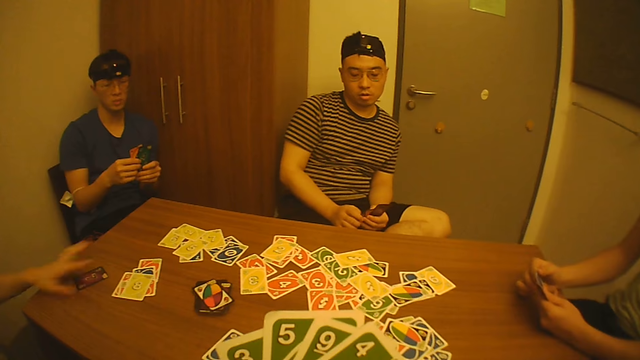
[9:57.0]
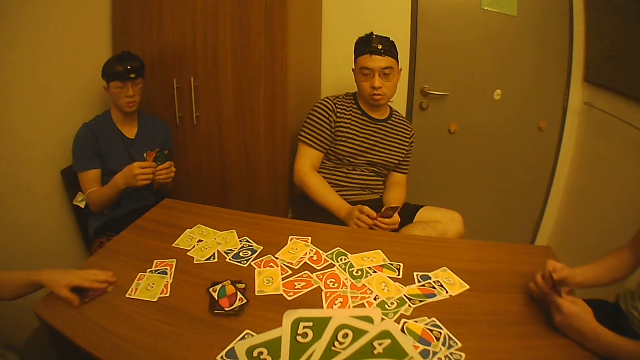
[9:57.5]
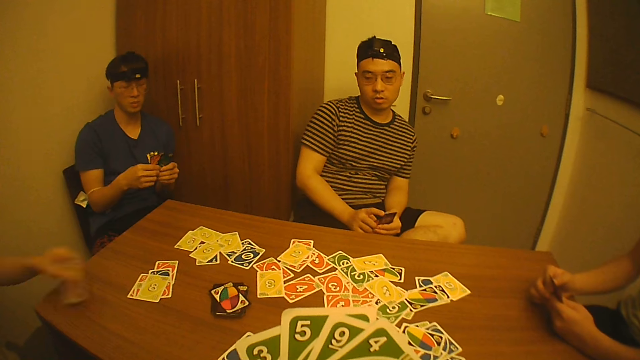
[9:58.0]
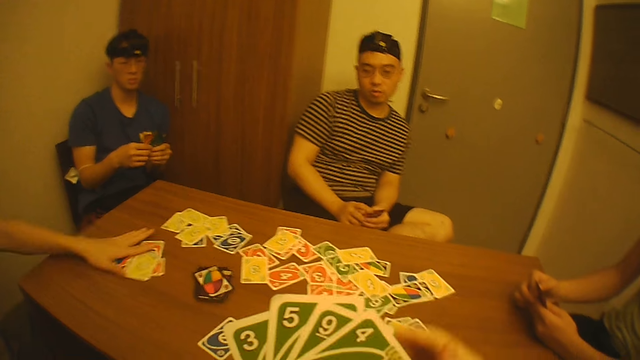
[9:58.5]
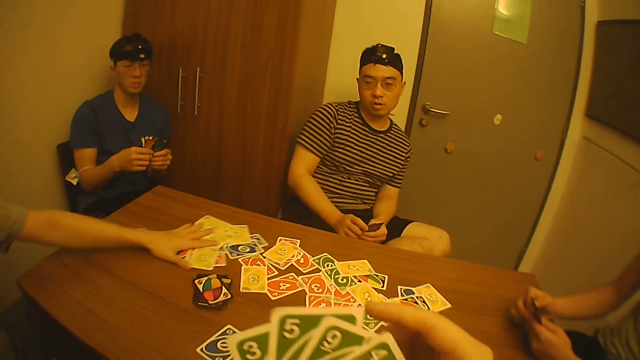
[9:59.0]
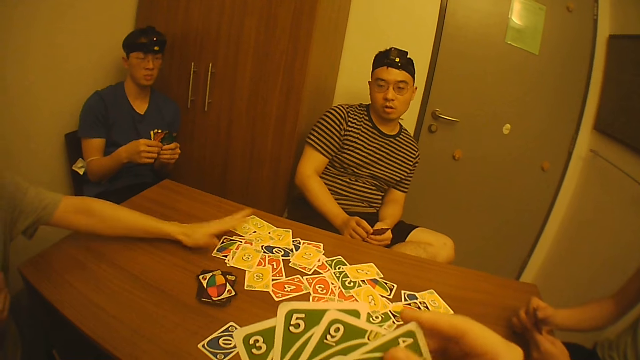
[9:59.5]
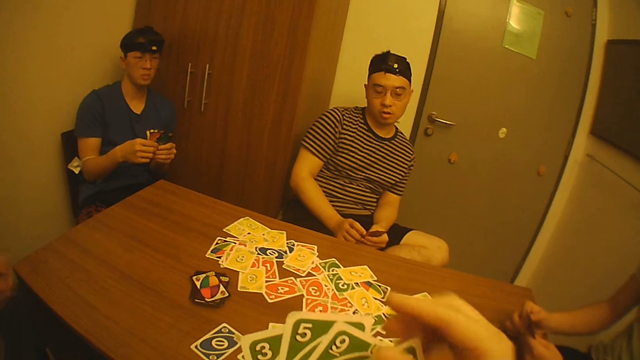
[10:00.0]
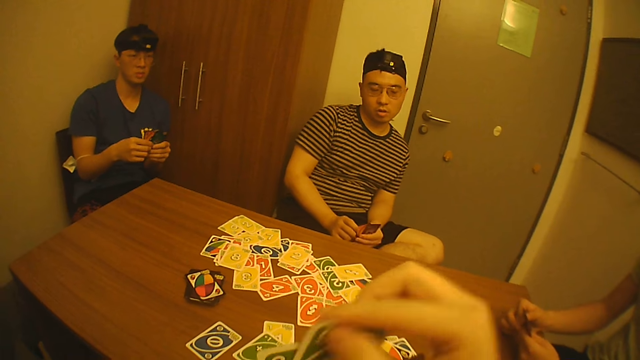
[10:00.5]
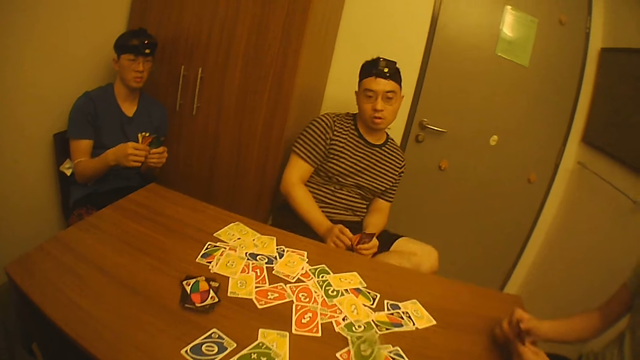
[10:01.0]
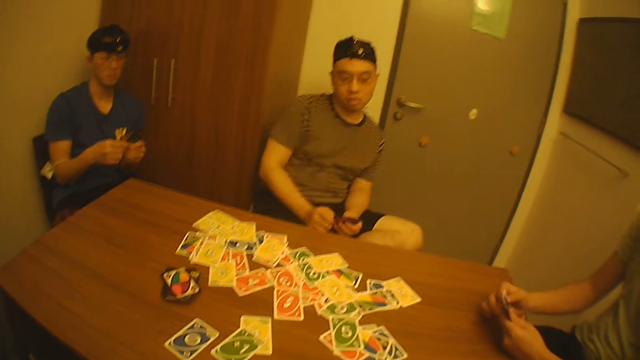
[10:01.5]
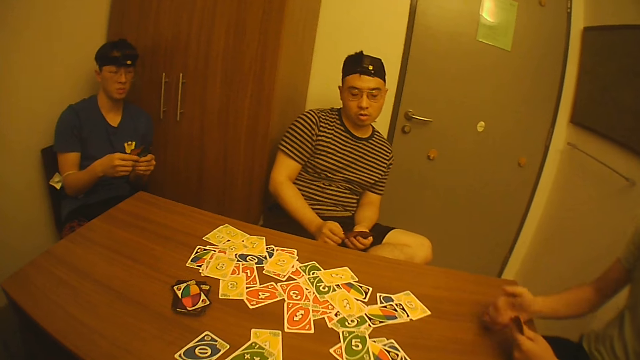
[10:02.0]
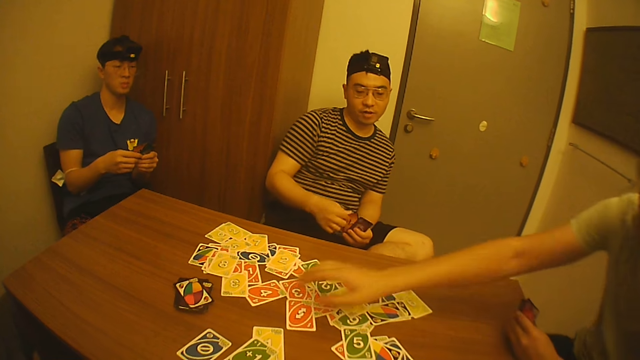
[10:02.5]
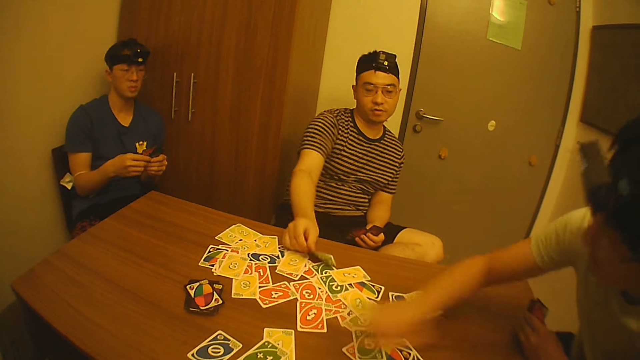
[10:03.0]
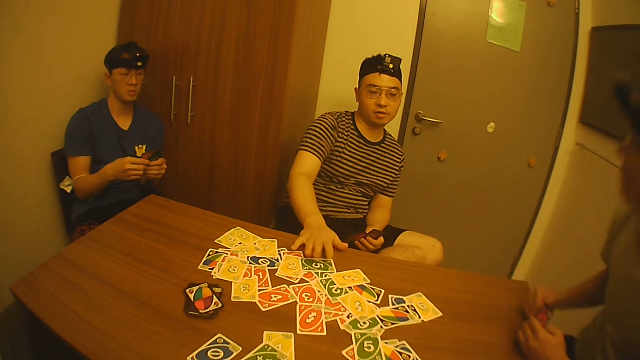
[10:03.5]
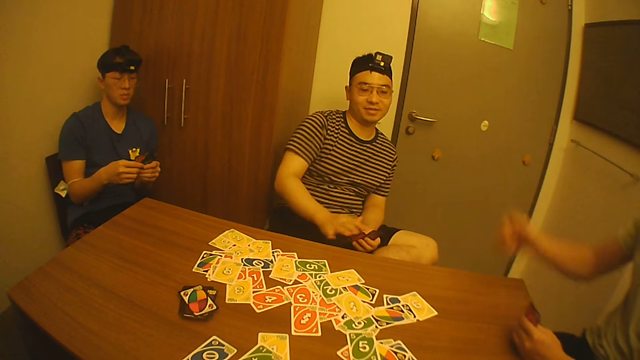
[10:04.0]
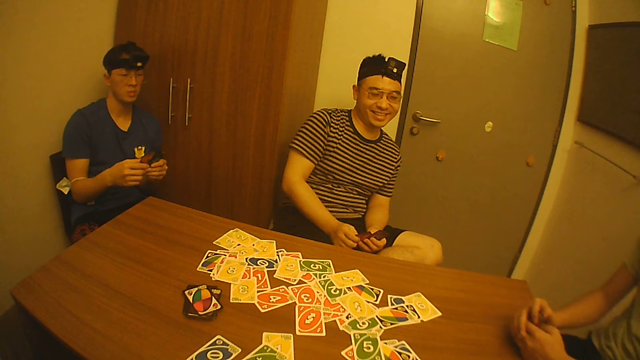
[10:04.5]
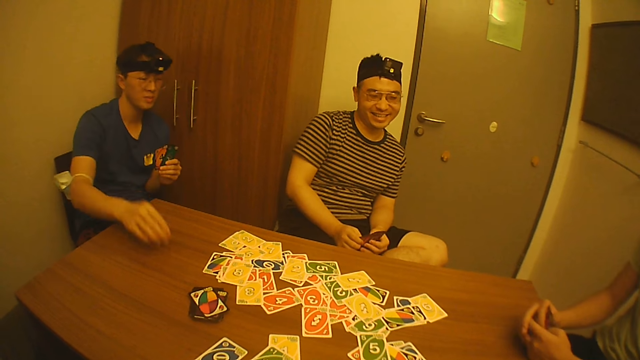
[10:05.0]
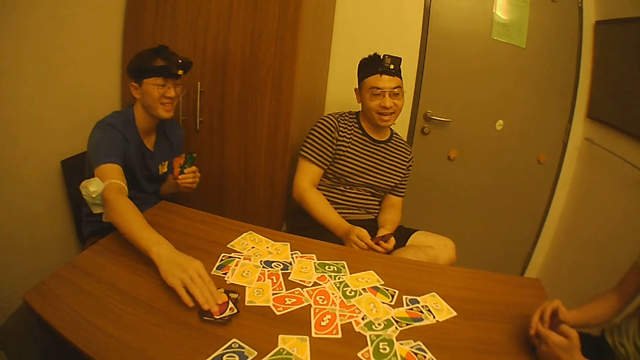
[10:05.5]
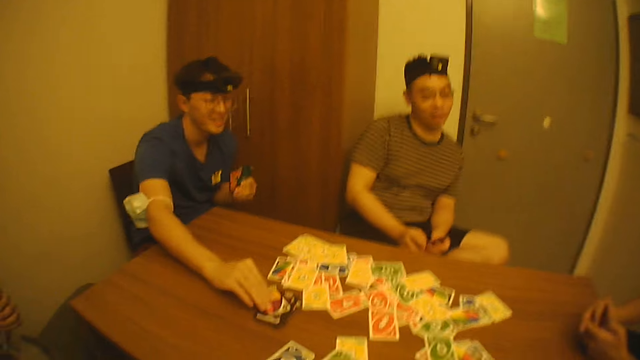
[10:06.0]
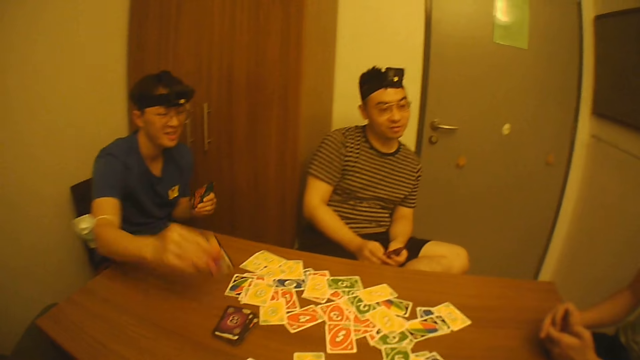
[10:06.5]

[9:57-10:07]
A man picks a card from the table with his left hand, drops the card on the table with his left hand, and moves some cards on the table with his left hand. The camera wearer touches the card in his left hand with his right hand. He picks the card from his left hand with his right hand and drops the card on the table with his right hand. Another man picks the card from his left hand with his right hand, drops the card on the table with his right hand, and touches the cards in his left hand with his right hand. A third man touches the cards in his left hand with his right hand. A fourth man picks a card from the table with his right hand.

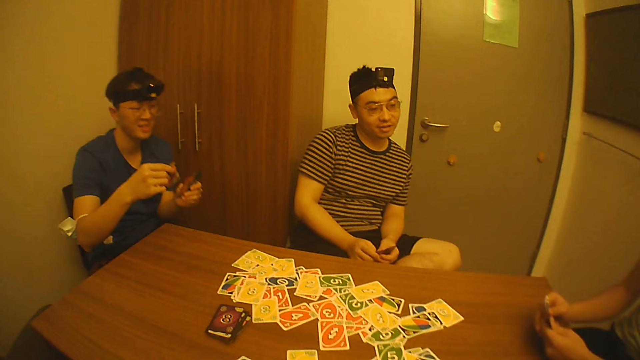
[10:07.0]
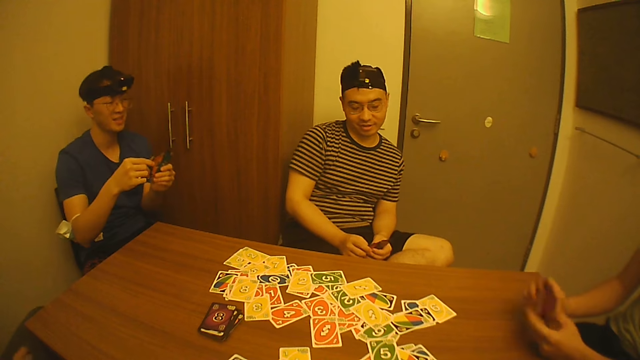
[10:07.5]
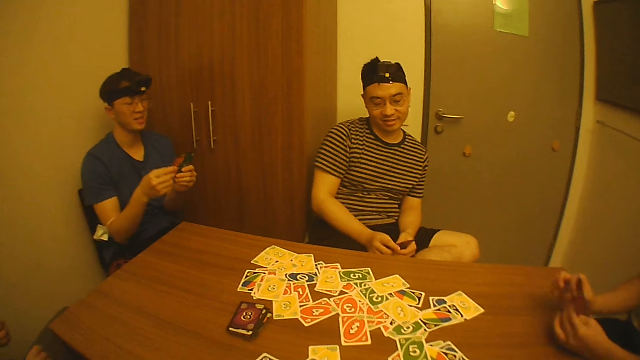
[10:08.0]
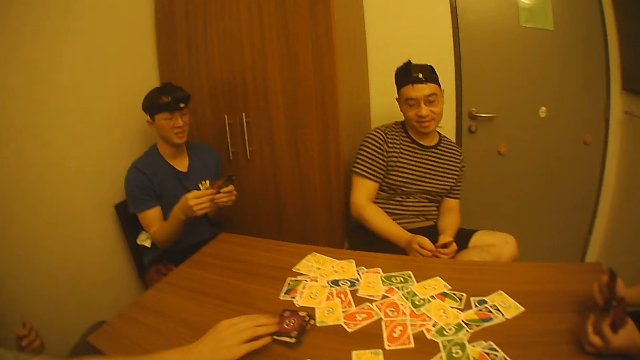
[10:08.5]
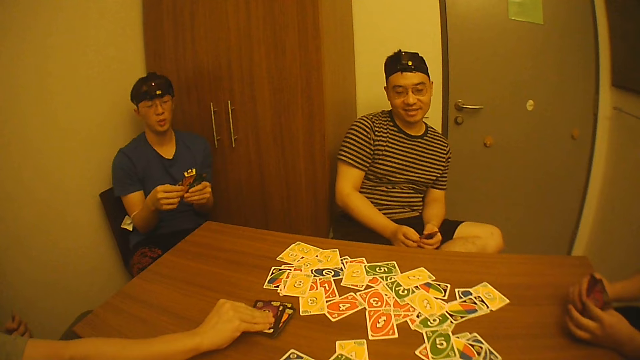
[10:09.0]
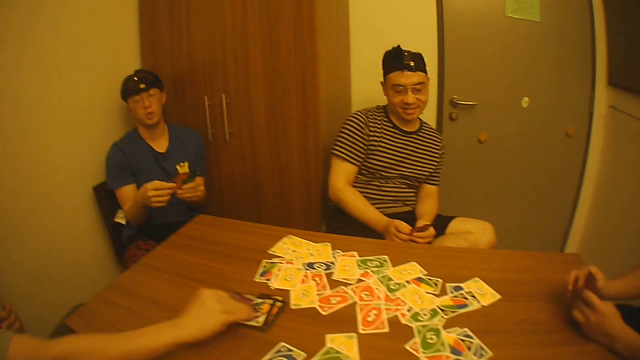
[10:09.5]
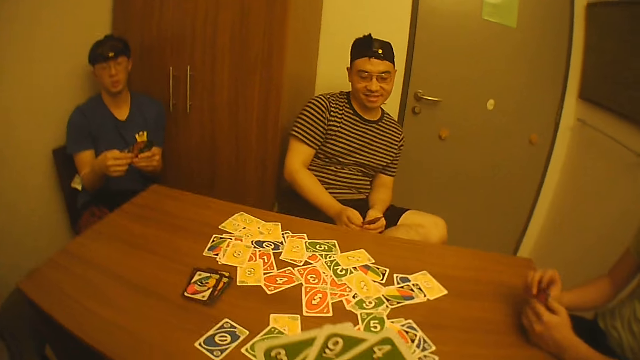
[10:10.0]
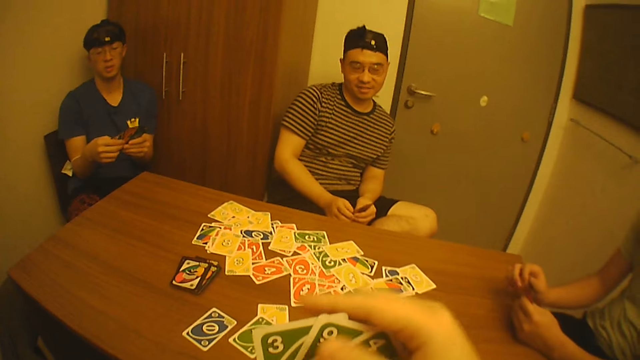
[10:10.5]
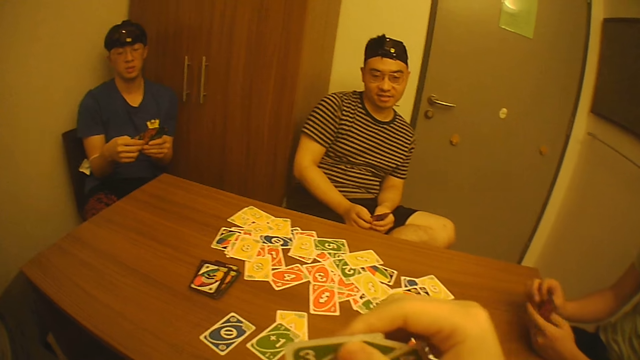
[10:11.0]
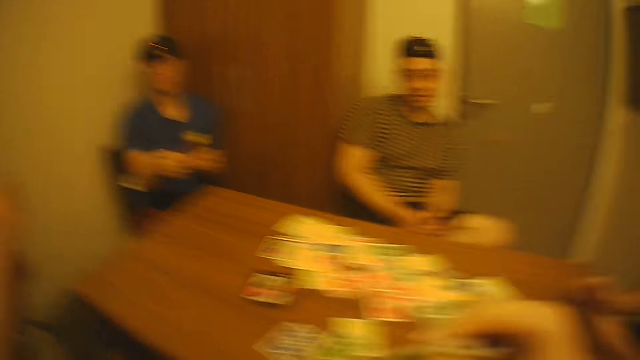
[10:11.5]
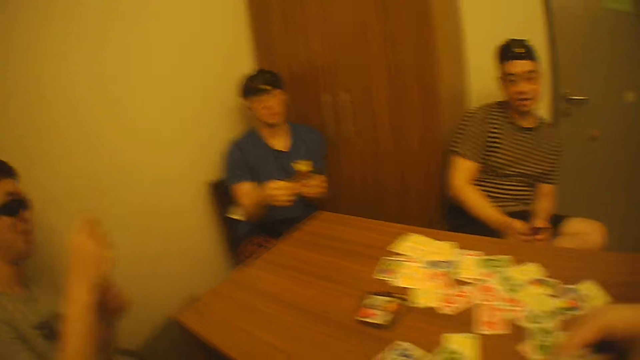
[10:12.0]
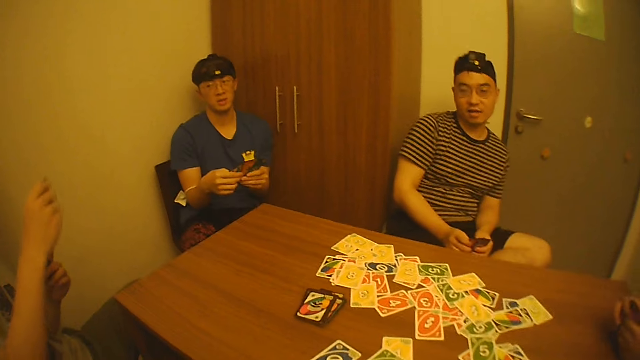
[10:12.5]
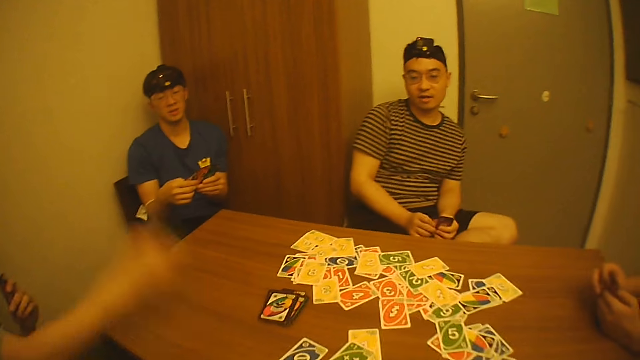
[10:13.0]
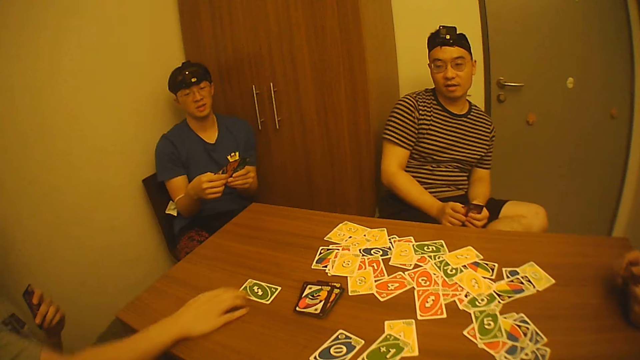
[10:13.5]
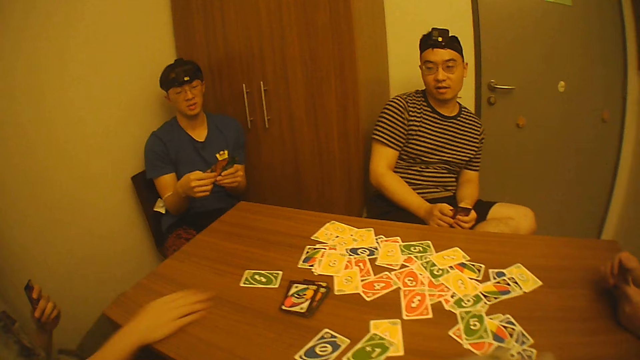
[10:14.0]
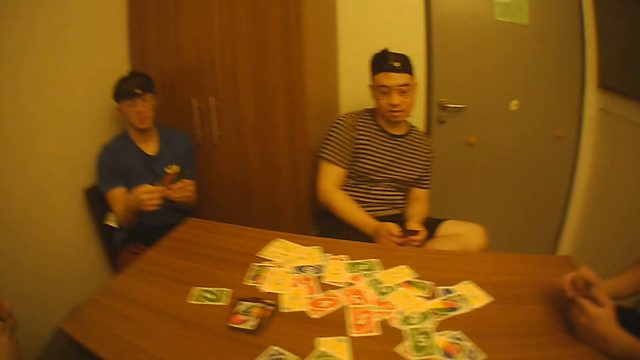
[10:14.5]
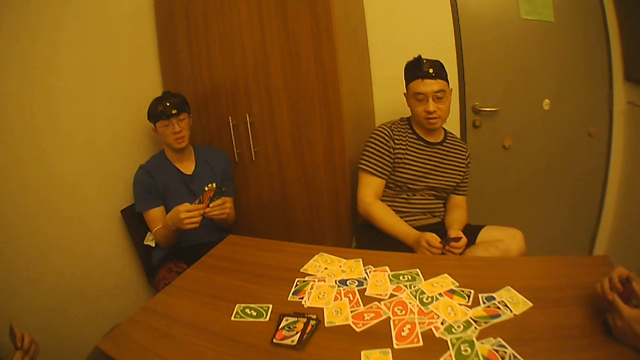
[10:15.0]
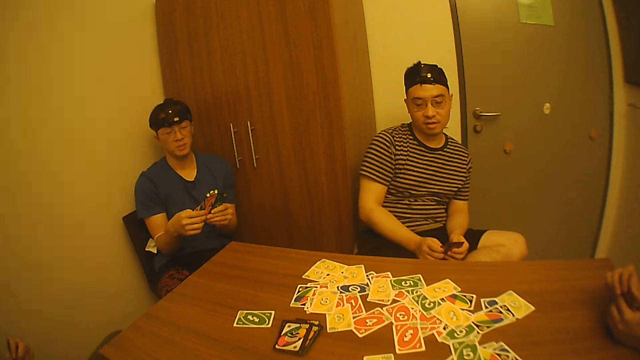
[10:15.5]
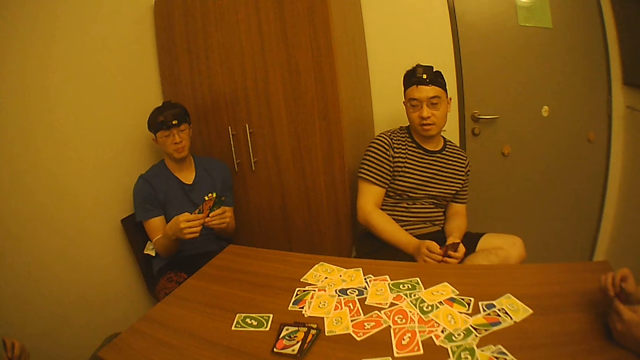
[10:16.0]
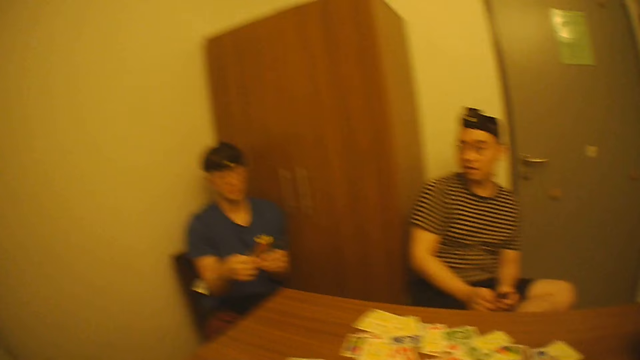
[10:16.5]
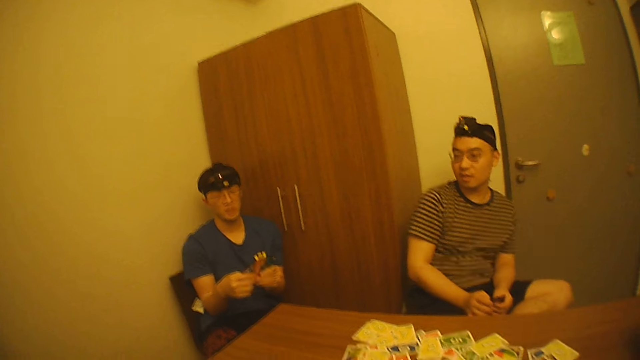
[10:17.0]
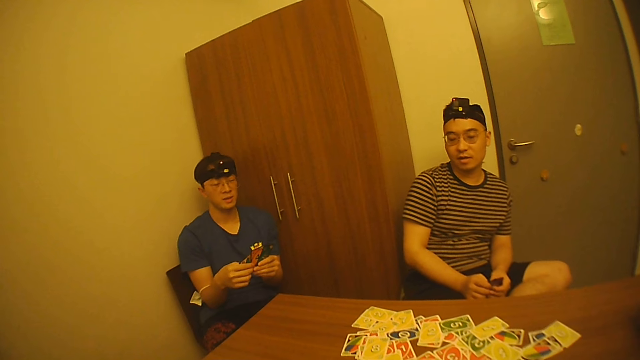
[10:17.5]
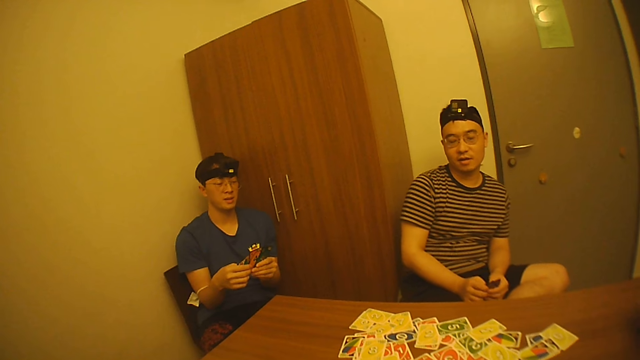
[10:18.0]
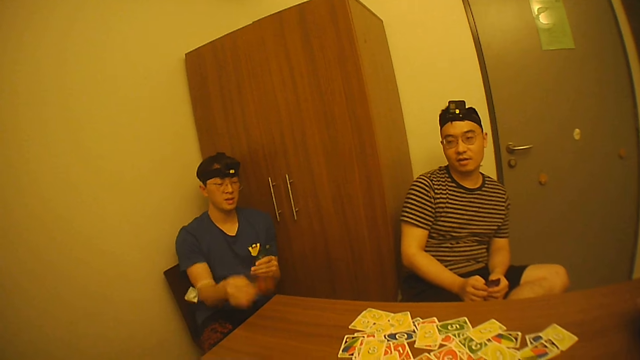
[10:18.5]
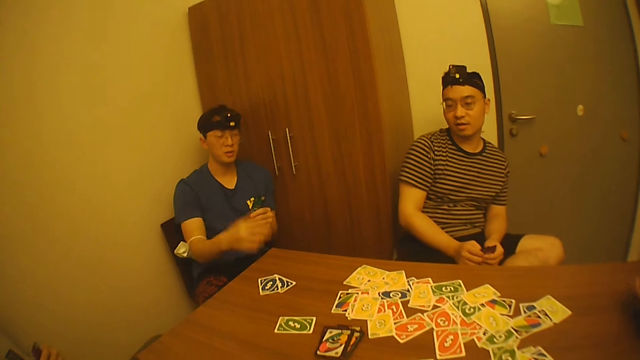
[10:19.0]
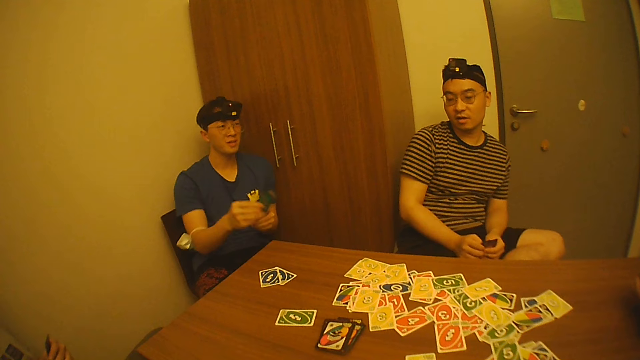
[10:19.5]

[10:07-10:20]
A man holds the cards with his right hand. Another man passes the card to his left hand with his right hand. The first man holds the cards with both hands. A third man holds the cards with his left hand and picks a card from the table with his right hand. The camera wearer touches the card in his left hand with his right hand. The third man drops the card on the table with his right hand, moves the card on the table with his right hand, and holds the cards with both hands. The second man picks the cards from his left hand with his right hand, drops the cards on the table with his right hand, and picks the cards from his left hand with his right hand.
